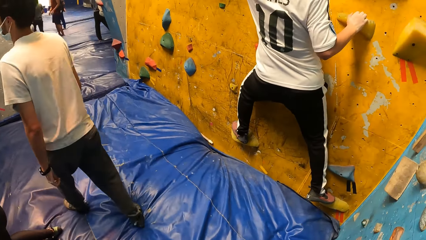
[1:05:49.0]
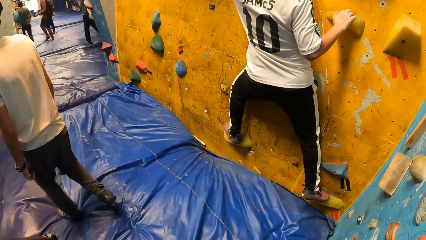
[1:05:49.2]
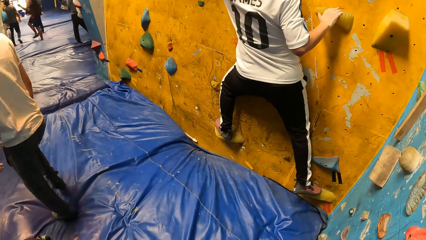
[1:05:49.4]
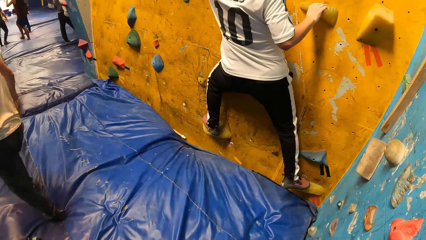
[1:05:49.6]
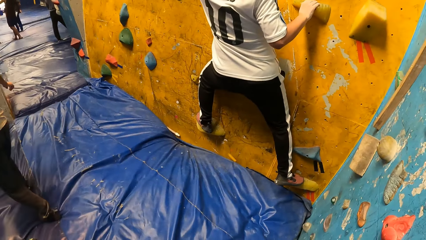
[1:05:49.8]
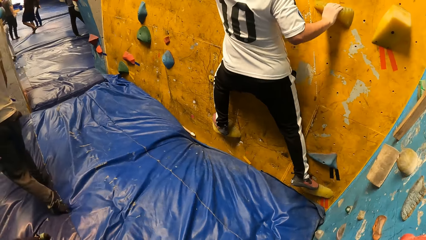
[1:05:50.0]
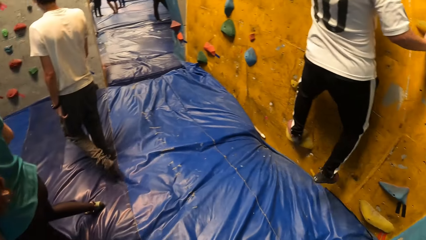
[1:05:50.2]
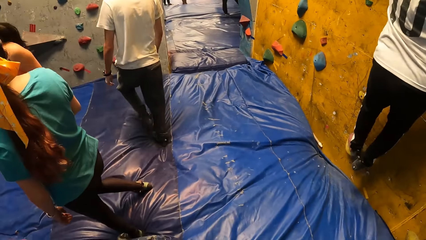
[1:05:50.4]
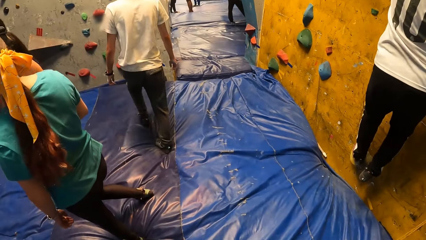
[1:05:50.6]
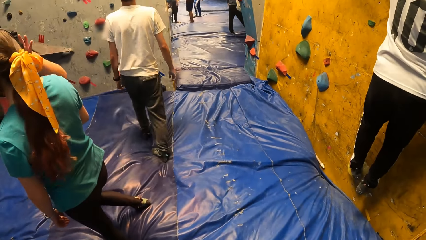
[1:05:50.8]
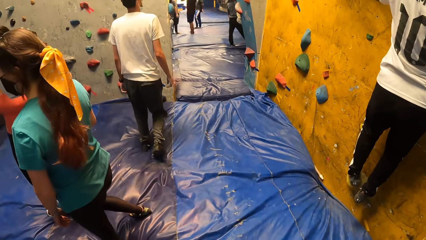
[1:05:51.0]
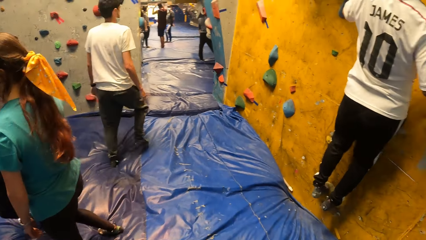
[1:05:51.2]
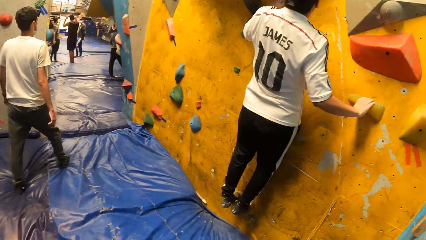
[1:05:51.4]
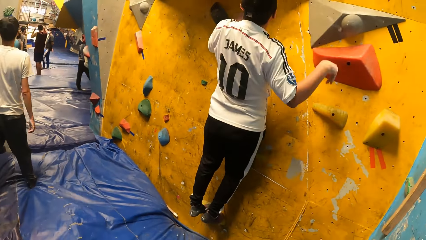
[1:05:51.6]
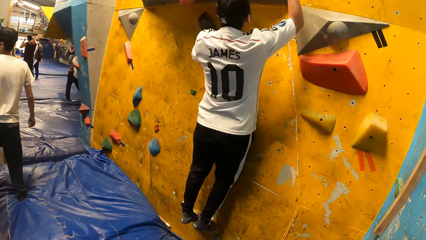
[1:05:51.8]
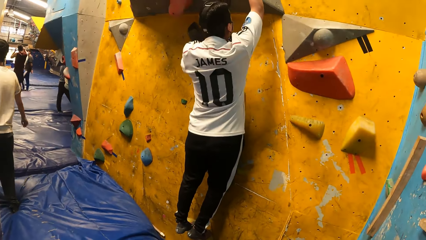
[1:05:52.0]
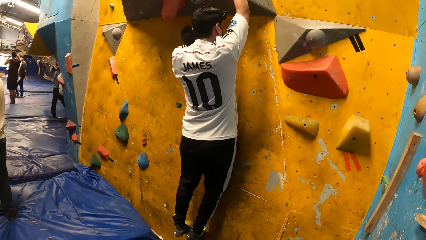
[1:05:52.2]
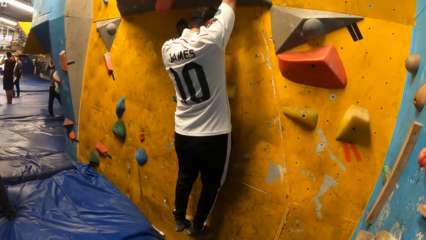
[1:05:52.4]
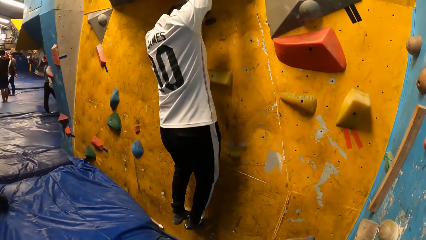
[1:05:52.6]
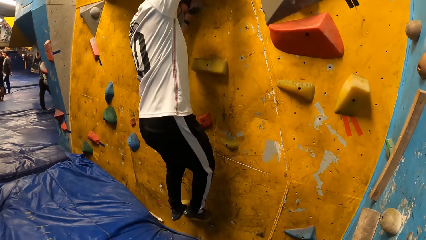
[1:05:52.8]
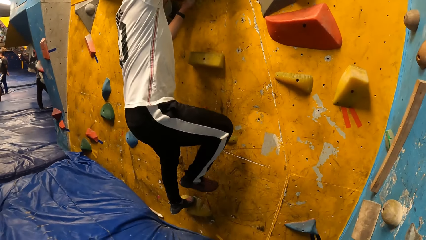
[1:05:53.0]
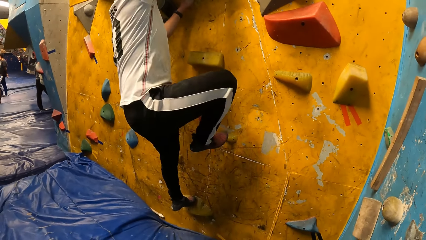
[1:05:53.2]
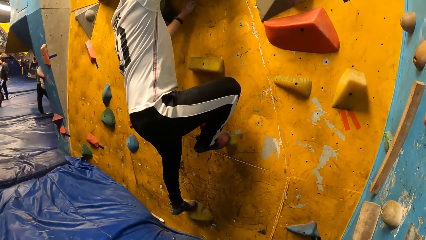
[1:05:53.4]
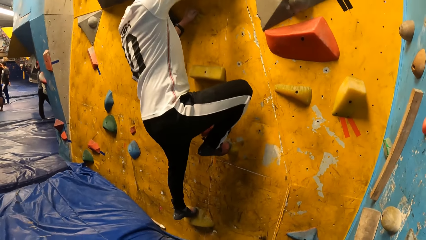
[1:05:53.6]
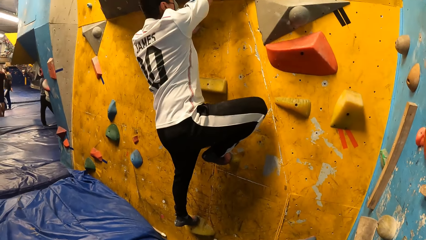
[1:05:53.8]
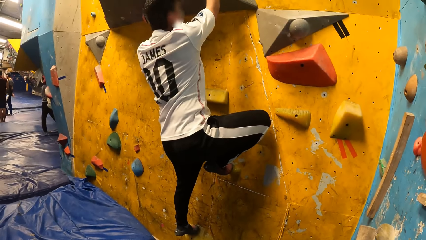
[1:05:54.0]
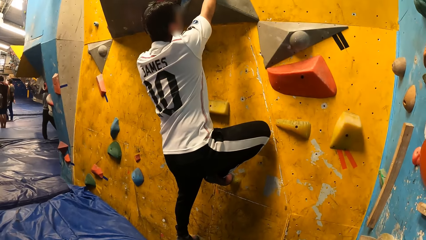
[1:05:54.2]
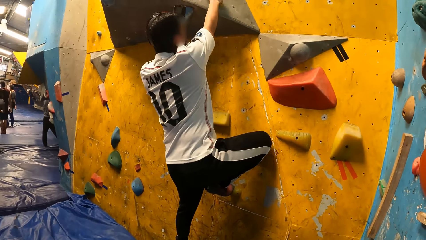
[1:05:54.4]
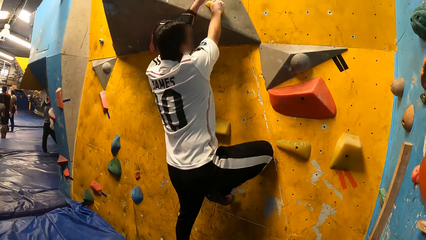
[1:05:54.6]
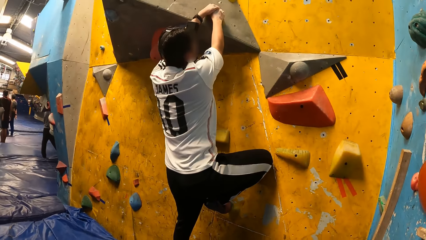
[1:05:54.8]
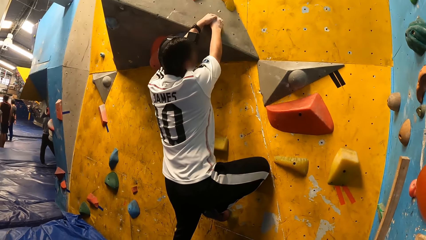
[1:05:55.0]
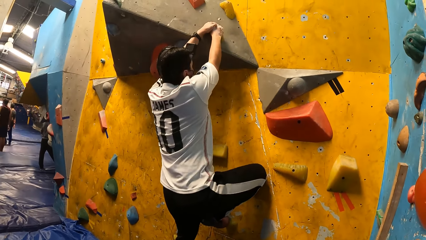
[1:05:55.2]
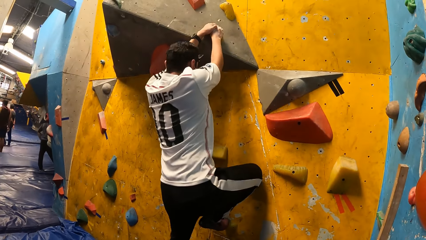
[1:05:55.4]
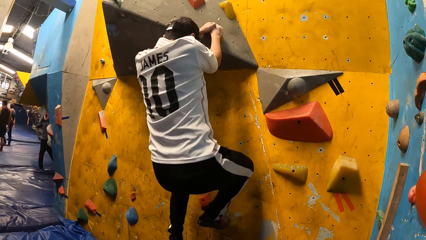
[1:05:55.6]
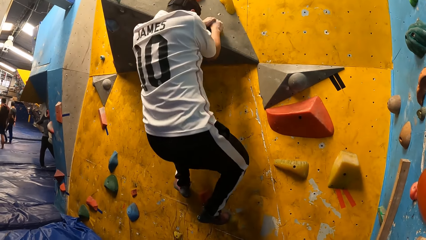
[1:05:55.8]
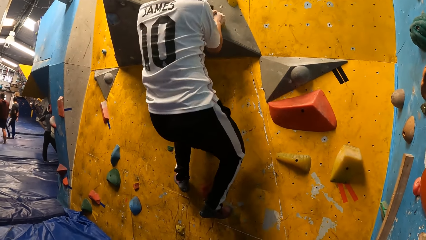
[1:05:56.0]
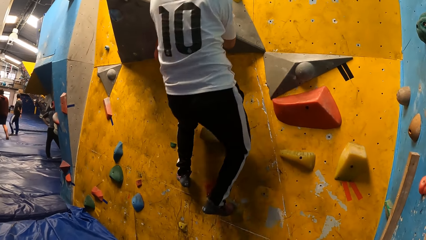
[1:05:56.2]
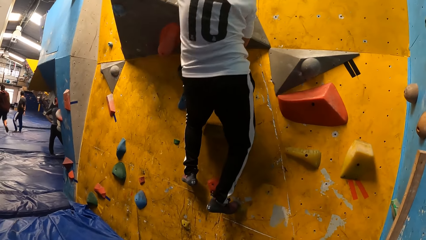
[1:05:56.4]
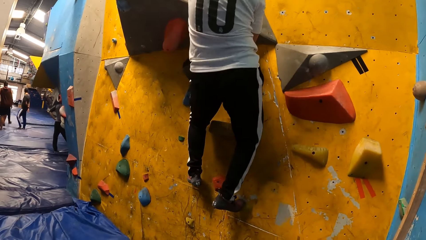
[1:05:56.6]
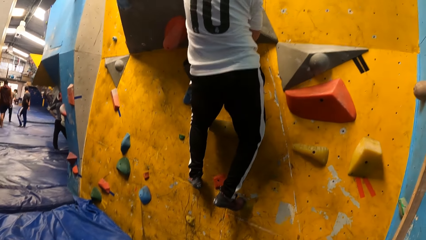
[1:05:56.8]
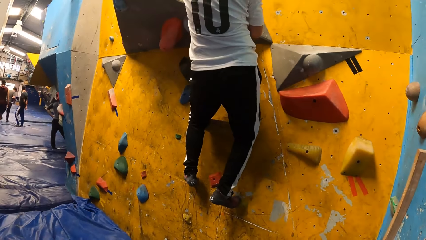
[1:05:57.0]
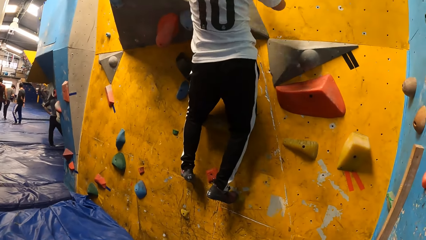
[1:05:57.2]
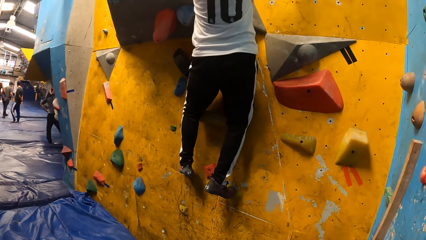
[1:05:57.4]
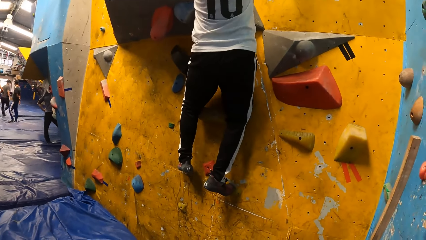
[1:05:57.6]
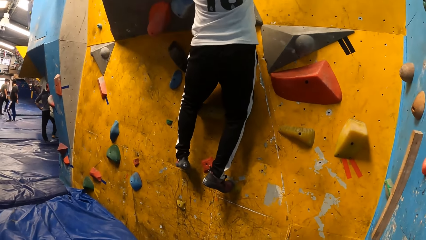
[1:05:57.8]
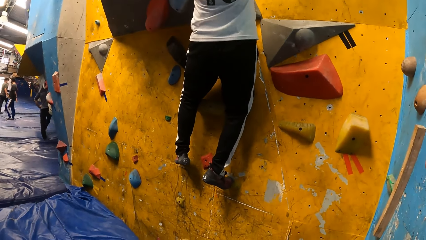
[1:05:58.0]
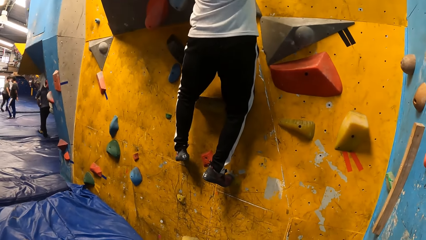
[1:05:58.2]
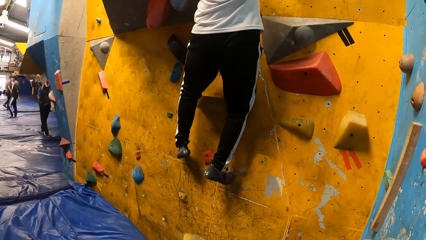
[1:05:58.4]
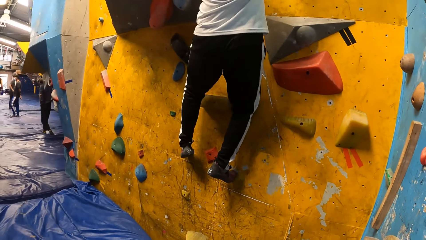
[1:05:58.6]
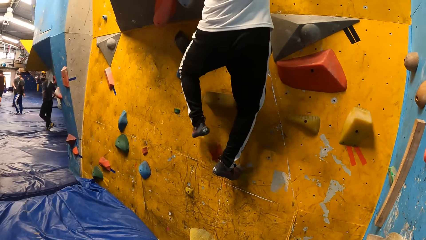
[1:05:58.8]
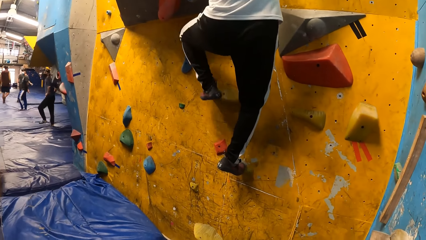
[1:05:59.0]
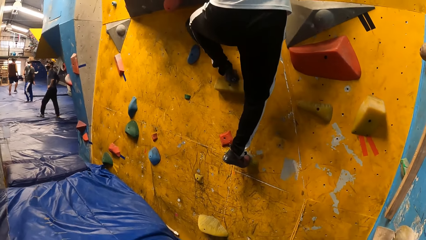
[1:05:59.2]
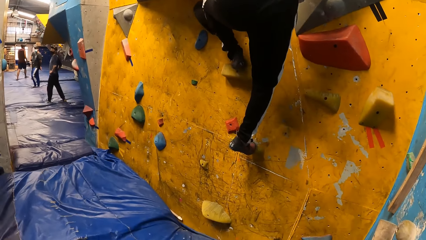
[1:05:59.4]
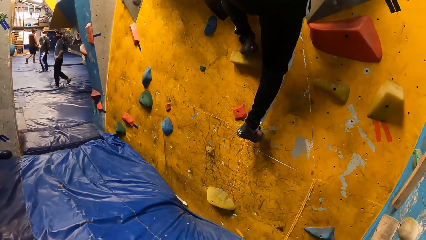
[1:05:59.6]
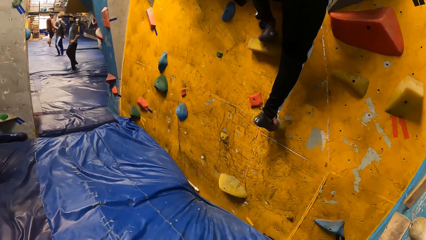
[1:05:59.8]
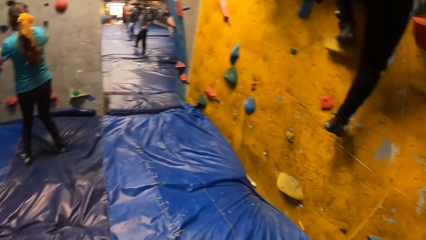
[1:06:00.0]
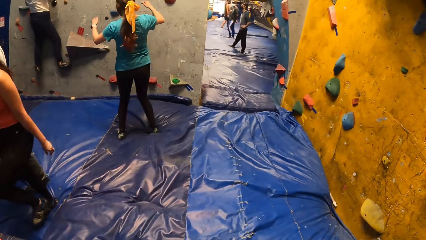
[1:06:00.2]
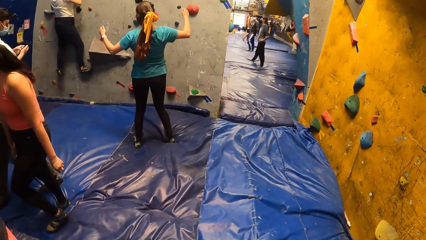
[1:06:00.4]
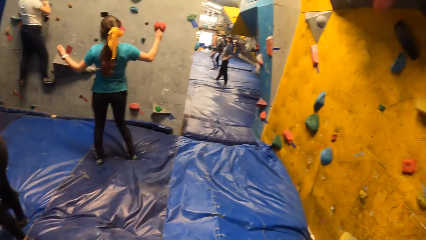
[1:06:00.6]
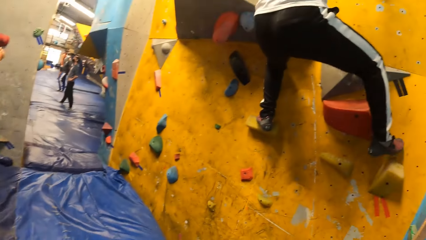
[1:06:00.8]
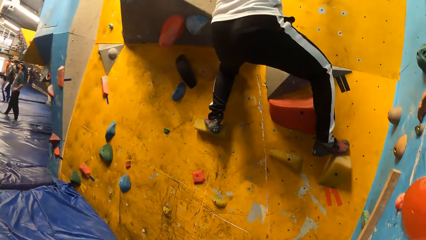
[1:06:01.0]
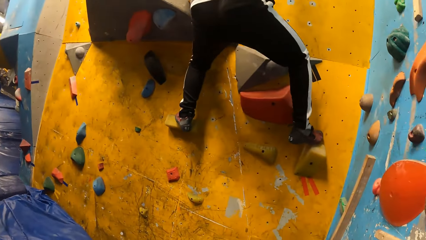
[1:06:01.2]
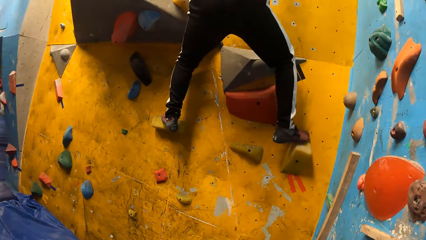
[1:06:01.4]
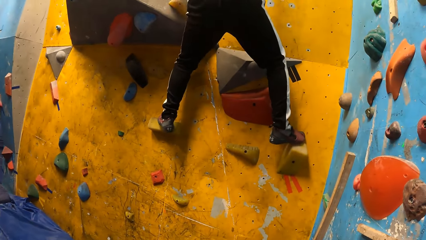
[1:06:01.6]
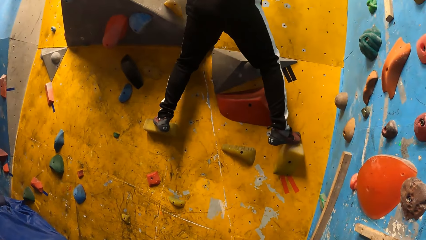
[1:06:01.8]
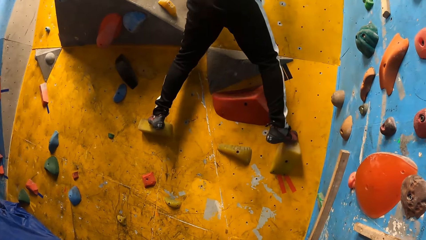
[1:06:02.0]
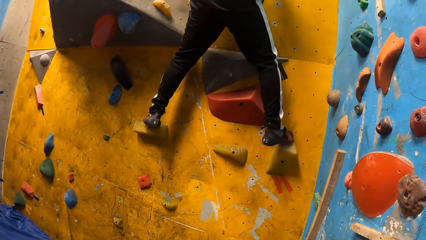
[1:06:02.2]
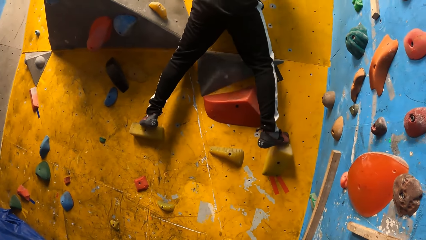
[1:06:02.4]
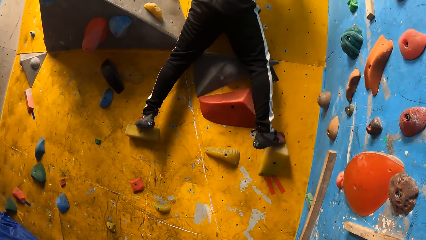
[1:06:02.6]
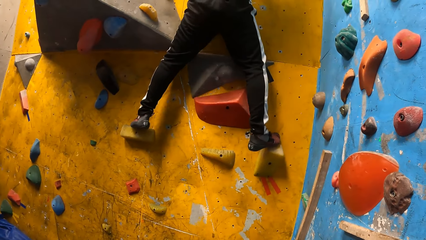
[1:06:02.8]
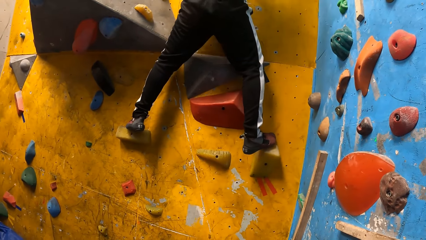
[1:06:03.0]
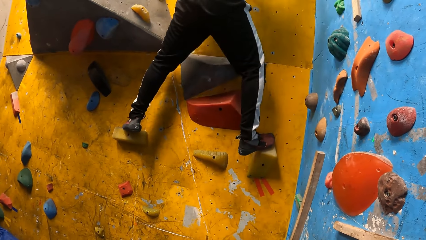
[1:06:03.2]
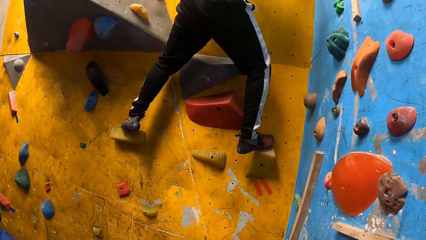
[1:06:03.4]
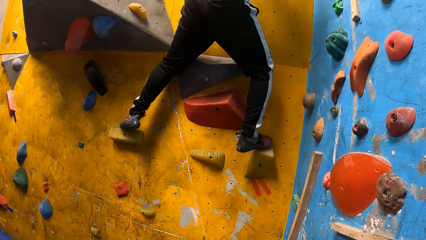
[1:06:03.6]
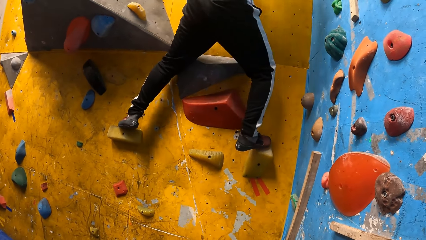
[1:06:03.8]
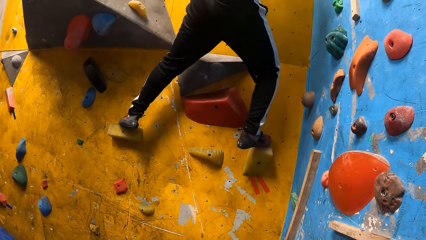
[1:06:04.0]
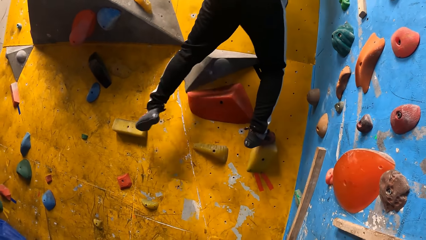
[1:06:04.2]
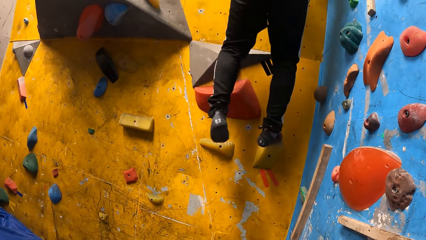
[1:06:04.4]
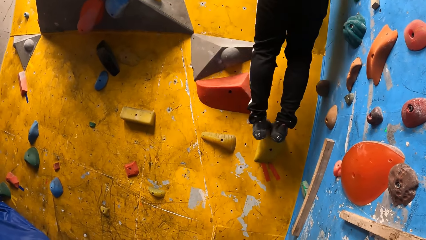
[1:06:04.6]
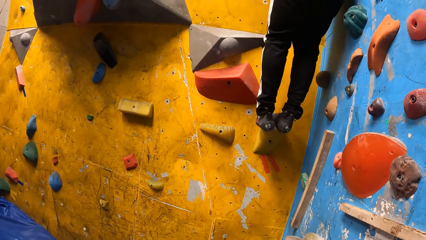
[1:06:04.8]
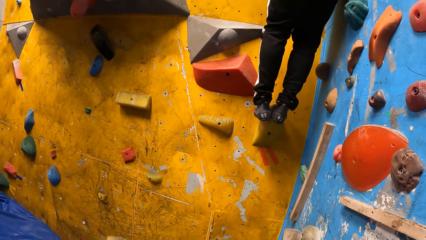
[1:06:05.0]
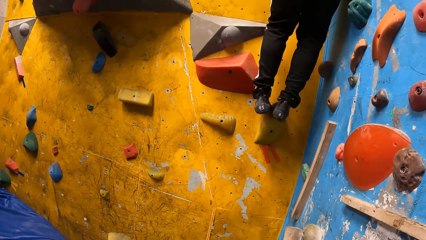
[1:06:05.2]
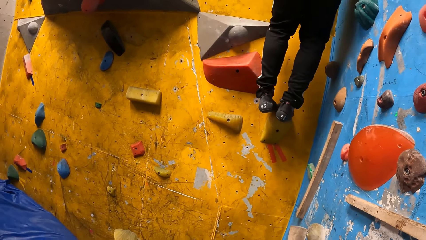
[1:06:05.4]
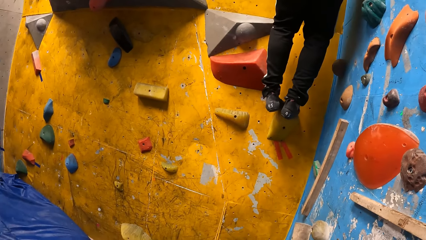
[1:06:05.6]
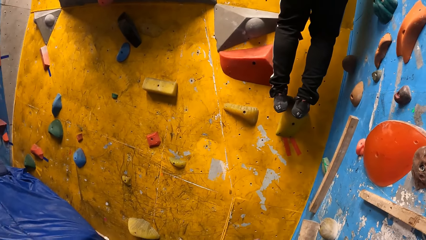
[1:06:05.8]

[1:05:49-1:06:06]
A woman interacts with another woman. The other woman climbs a rock wall with her hands and legs, and moves hands. A man climbs a wall.
